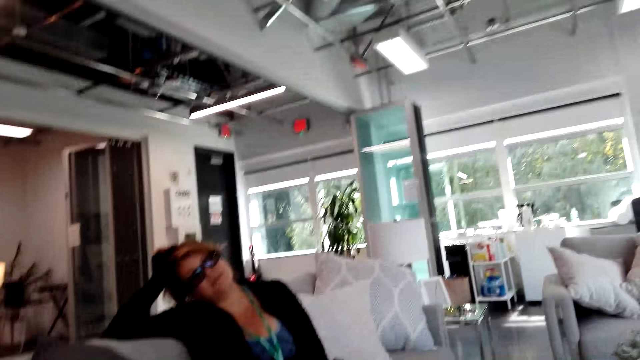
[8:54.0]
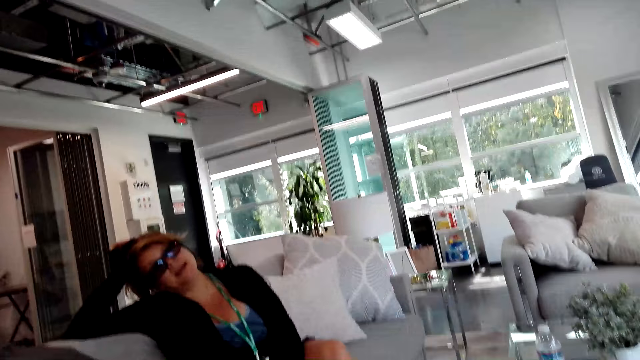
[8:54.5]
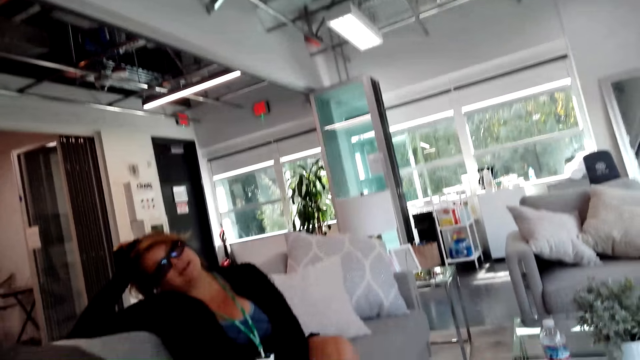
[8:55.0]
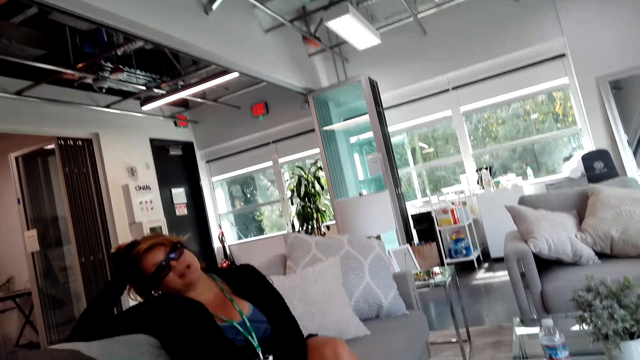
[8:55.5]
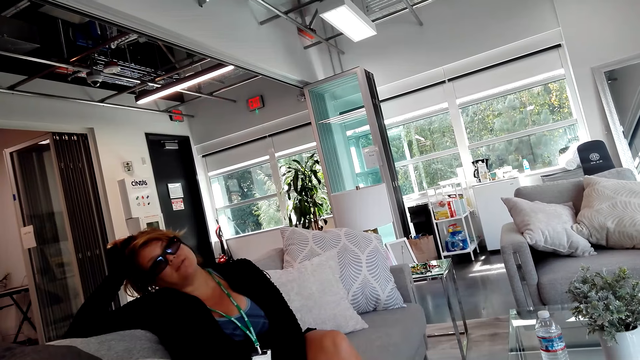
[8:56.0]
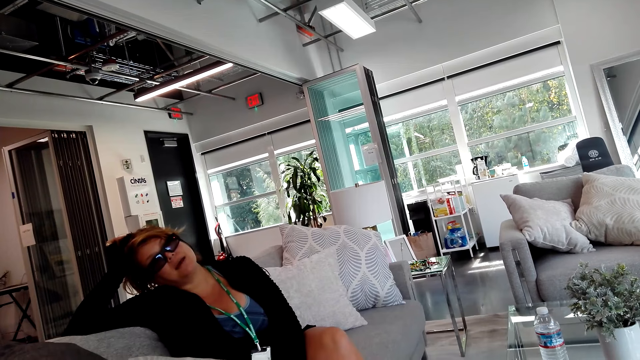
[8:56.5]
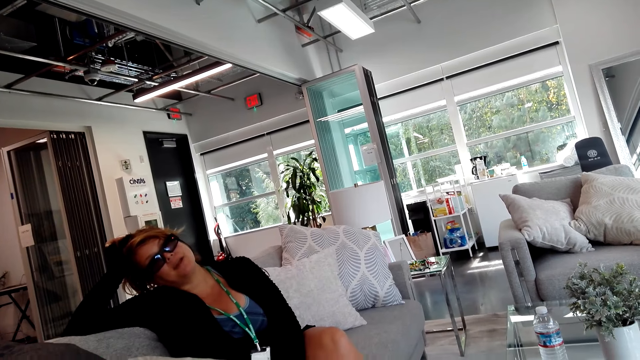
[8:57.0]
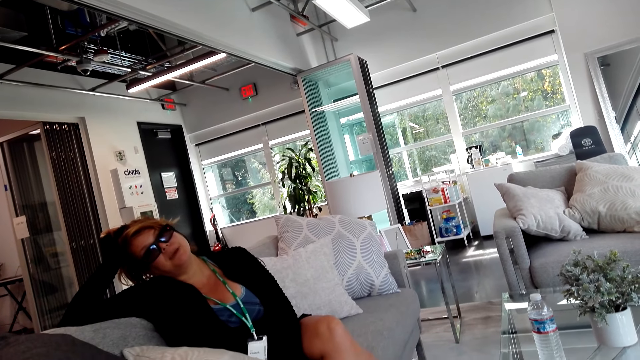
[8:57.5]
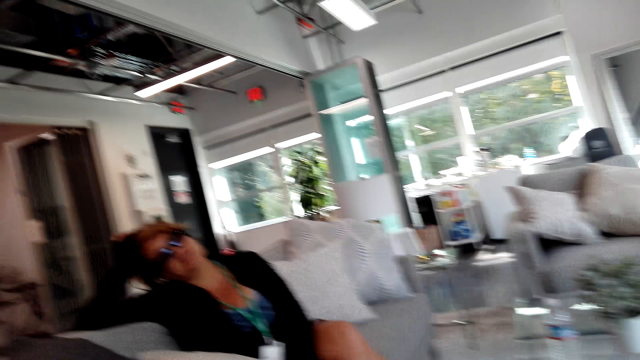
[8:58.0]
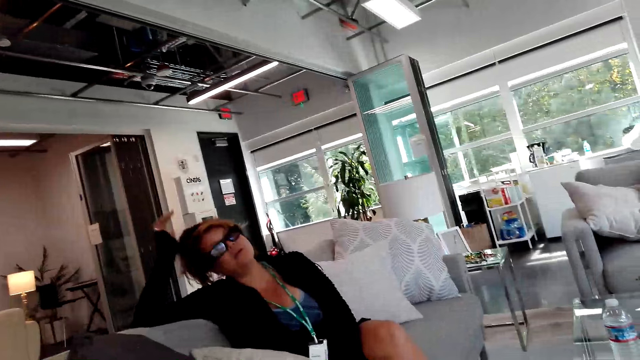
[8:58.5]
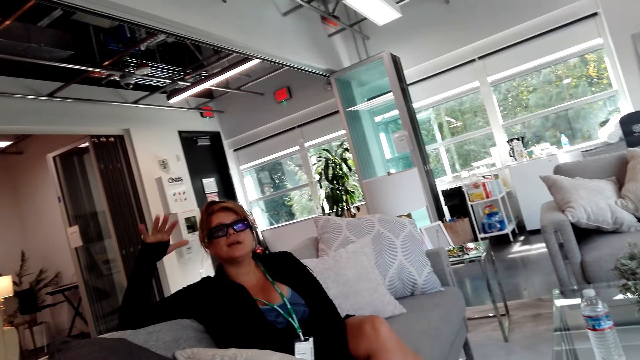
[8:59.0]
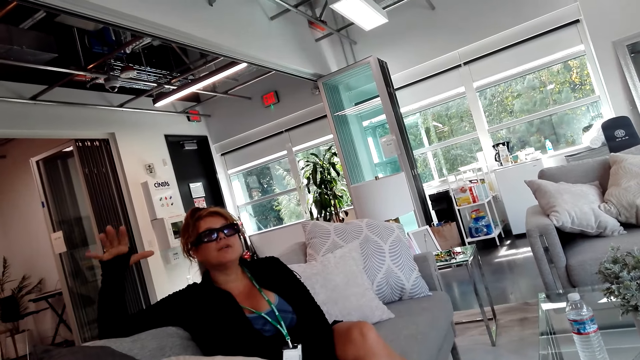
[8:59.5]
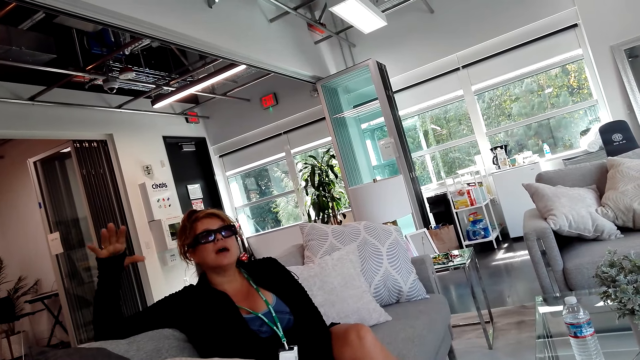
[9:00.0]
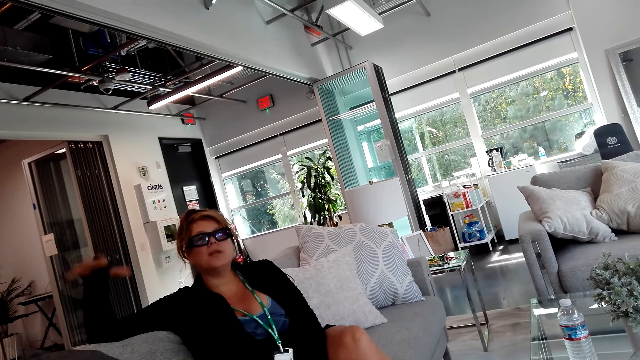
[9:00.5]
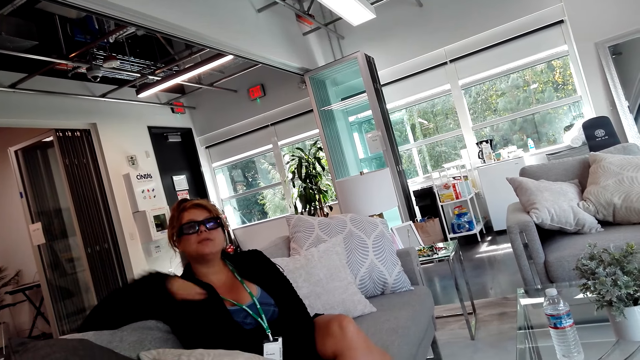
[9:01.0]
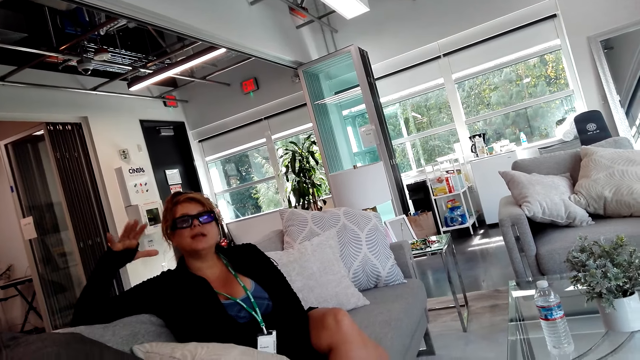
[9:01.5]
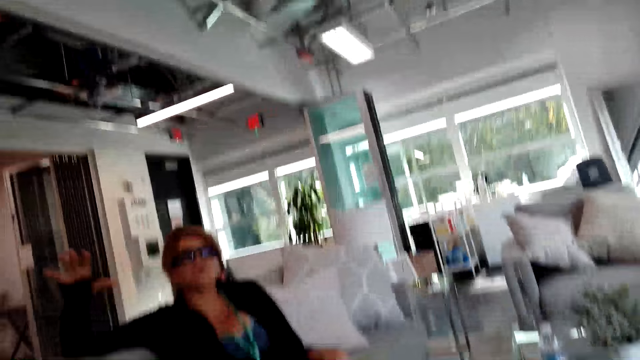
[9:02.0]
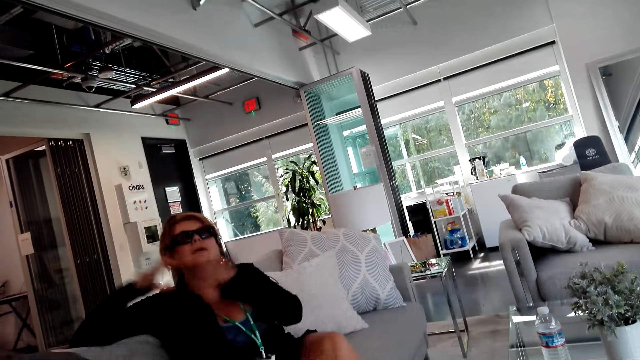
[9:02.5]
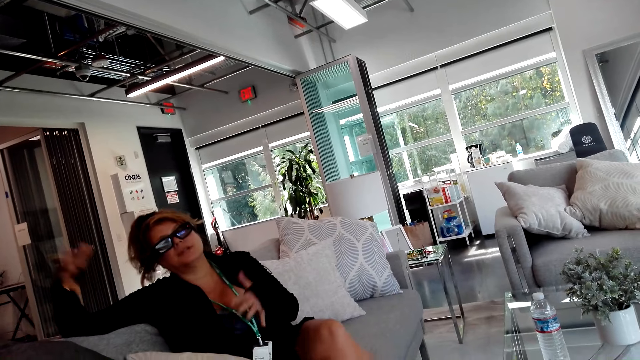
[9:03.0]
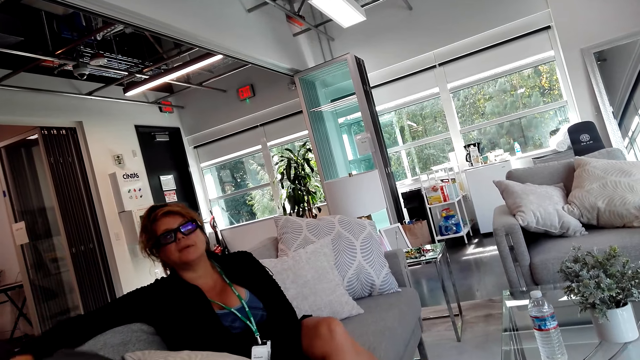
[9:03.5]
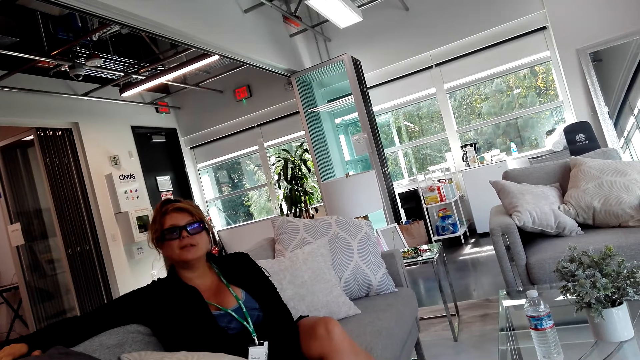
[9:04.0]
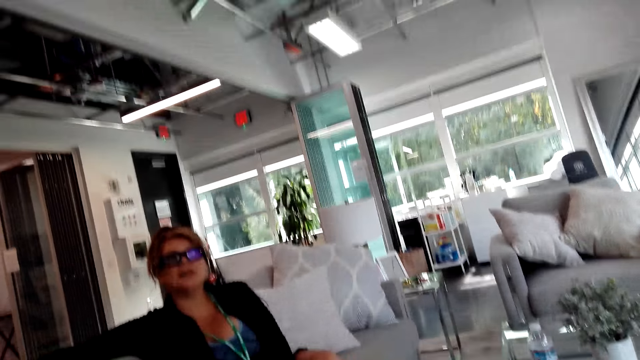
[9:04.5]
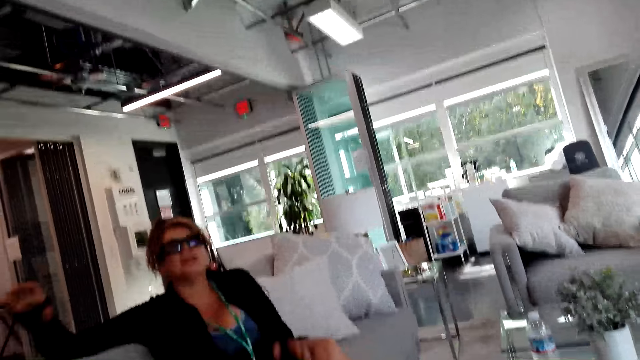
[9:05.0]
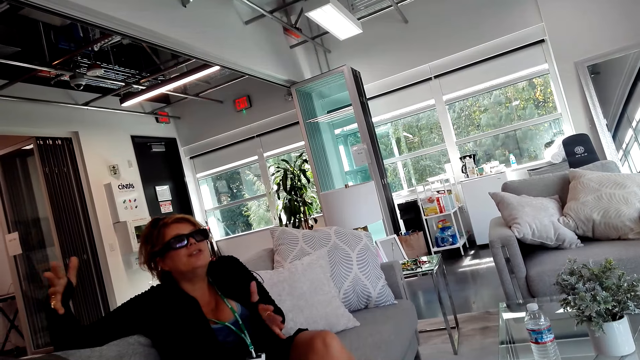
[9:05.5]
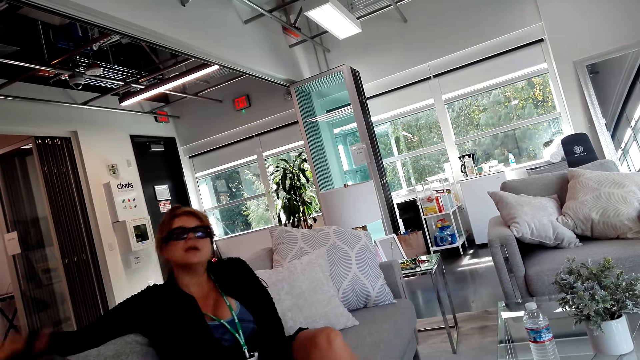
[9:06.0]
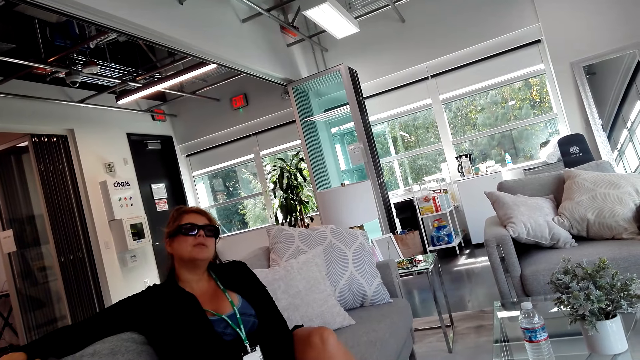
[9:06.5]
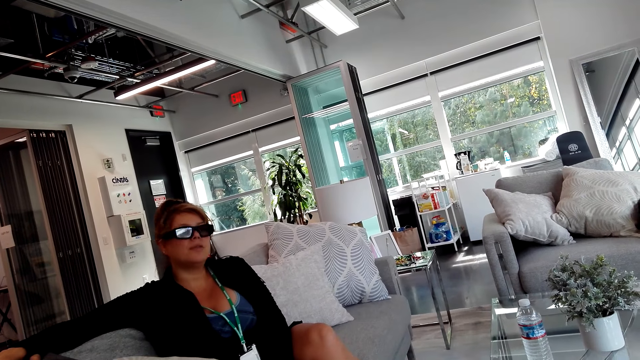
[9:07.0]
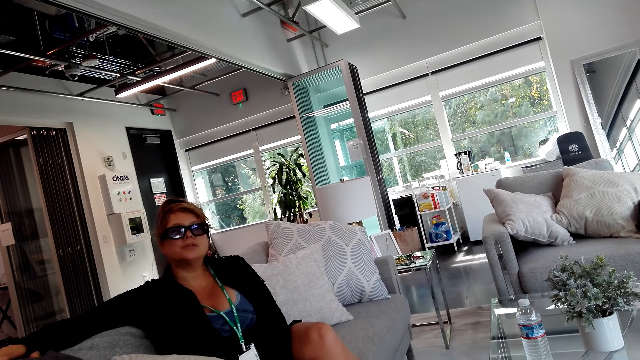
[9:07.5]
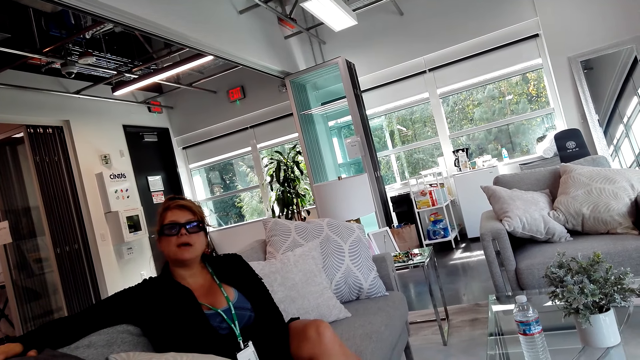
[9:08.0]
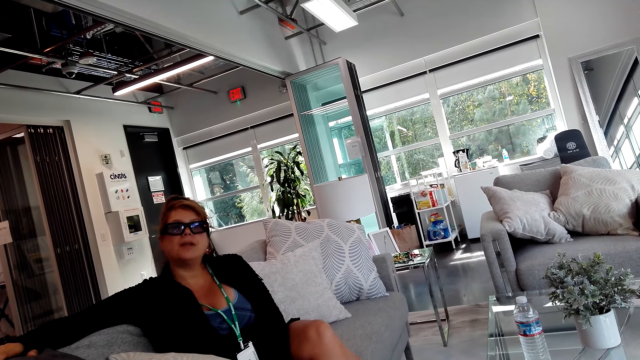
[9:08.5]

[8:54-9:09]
A woman talks with hand gestures and dialogues with the camera wearer. The woman dialogues with the camera wearer again. The camera wearer nods their head. The woman talks with hand gestures. The camera wearer nods their head. The woman talks with hand gestures and dialogues with the camera wearer. The woman dialogues with the camera wearer again.

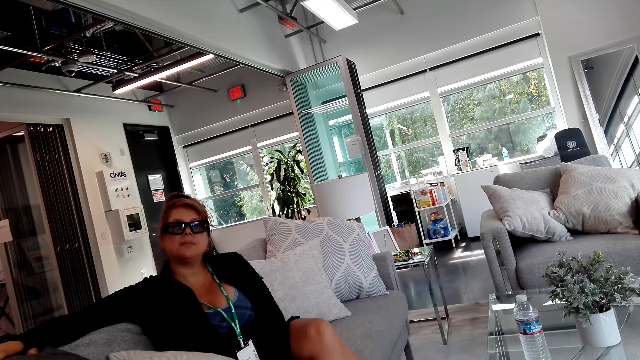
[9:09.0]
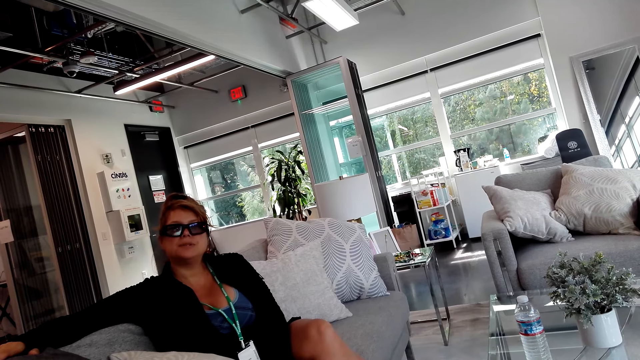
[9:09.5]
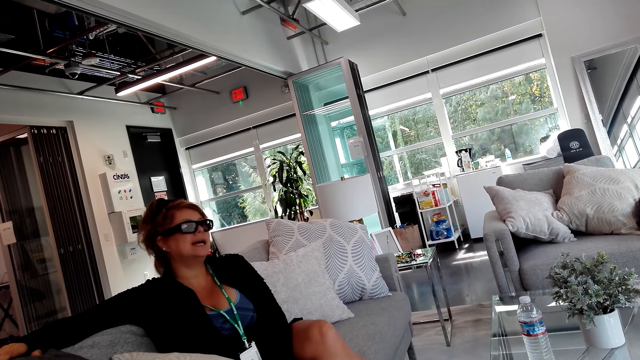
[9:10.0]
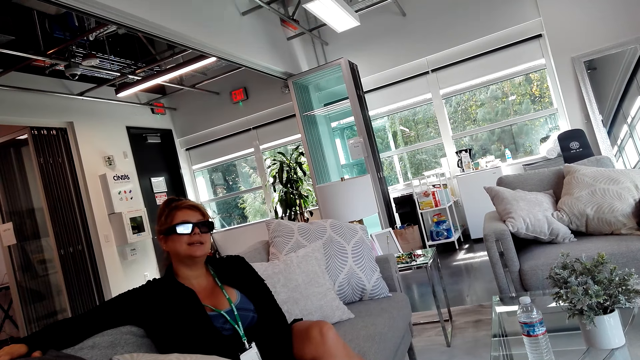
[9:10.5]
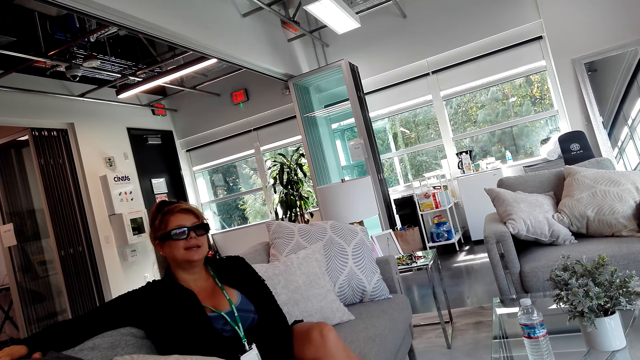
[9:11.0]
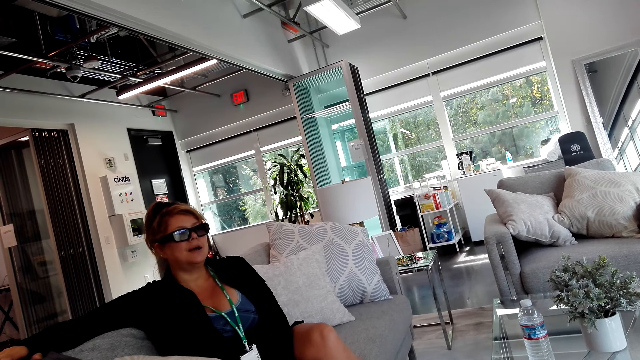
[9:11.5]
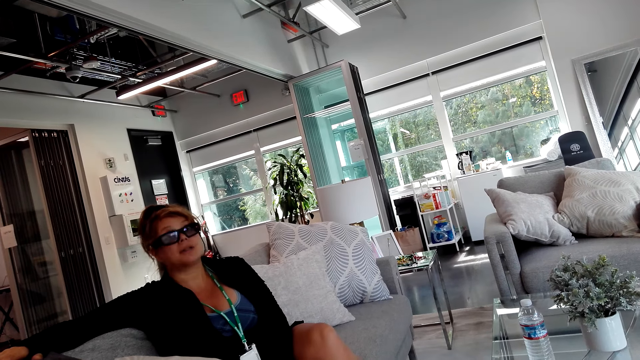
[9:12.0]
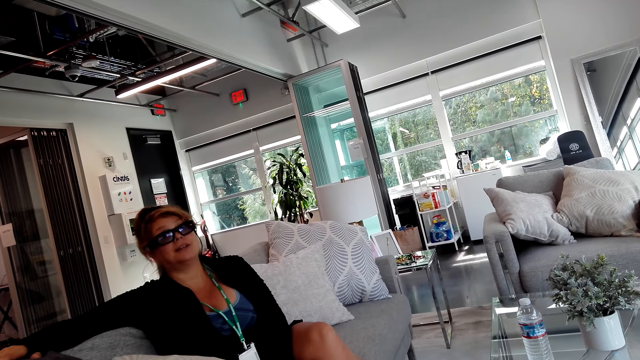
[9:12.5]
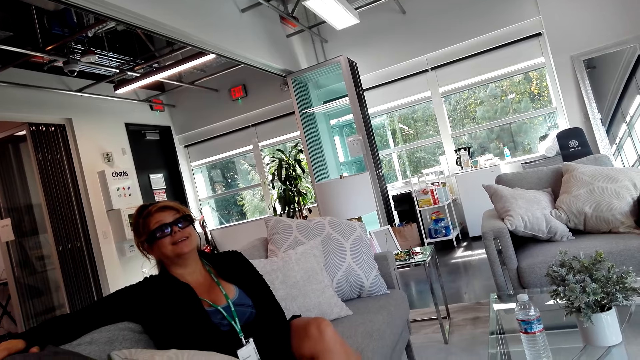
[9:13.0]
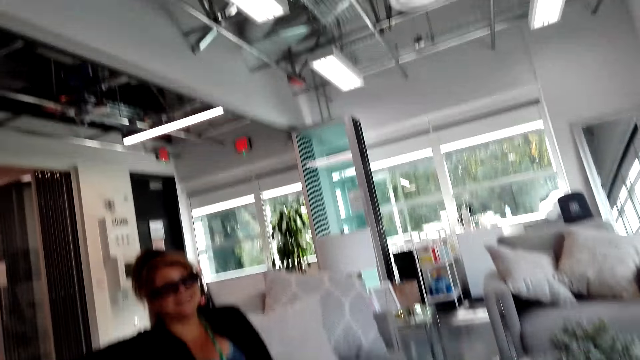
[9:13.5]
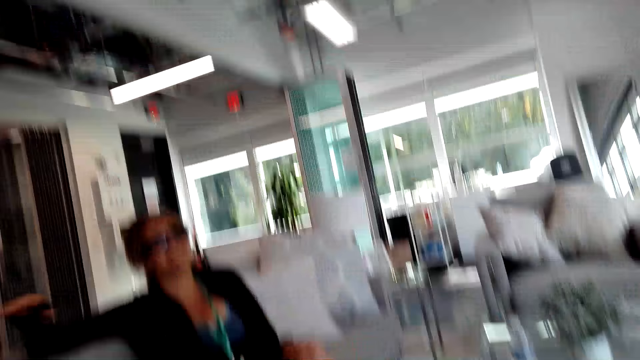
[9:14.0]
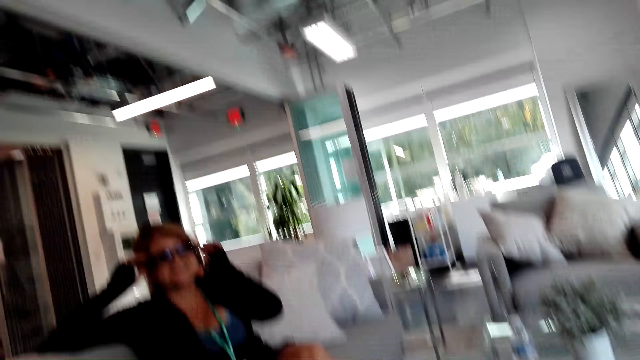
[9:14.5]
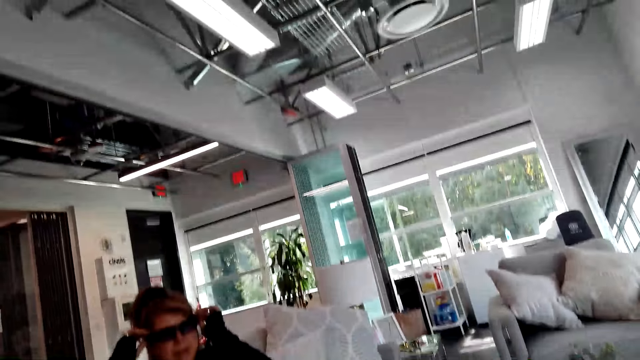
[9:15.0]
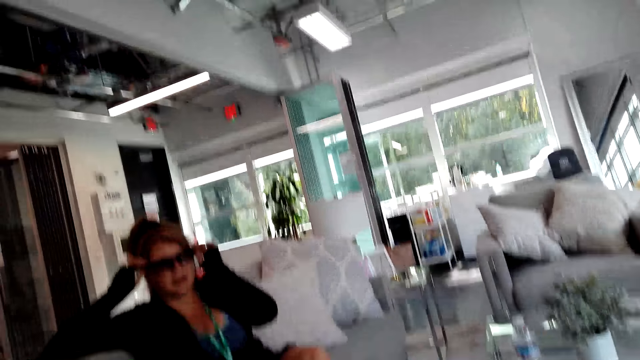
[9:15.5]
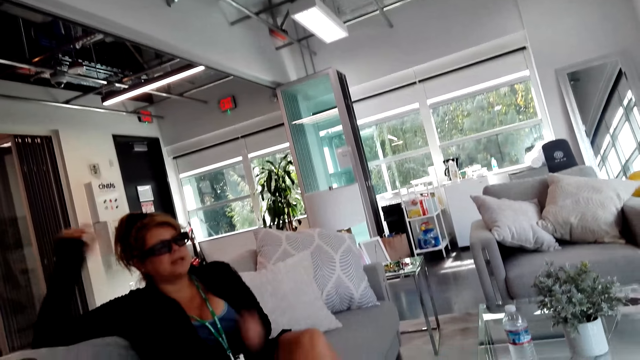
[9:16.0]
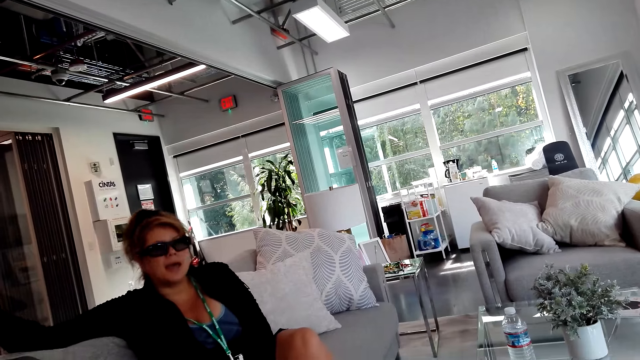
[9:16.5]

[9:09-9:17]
The camera wearer nods their head. A woman dialogues with the camera wearer. The woman dialogues with the camera wearer again. The camera wearer nods their head. The woman adjusts the camera.
